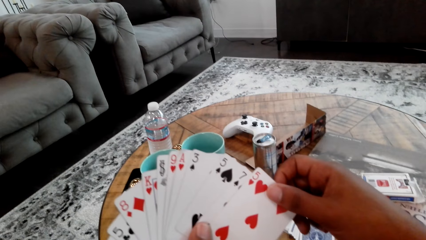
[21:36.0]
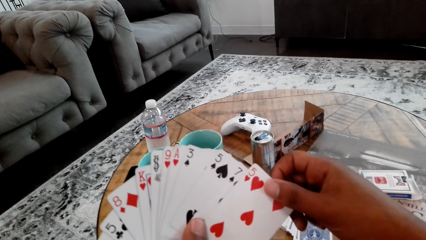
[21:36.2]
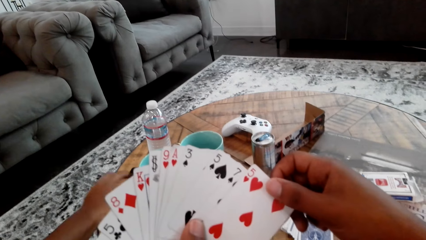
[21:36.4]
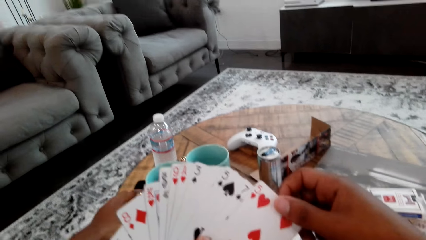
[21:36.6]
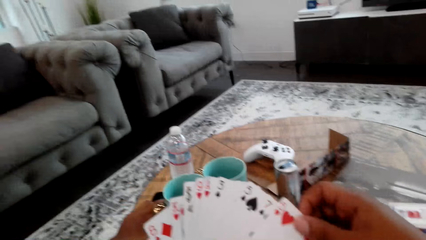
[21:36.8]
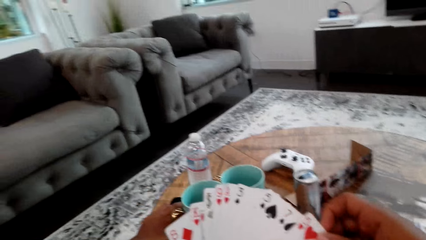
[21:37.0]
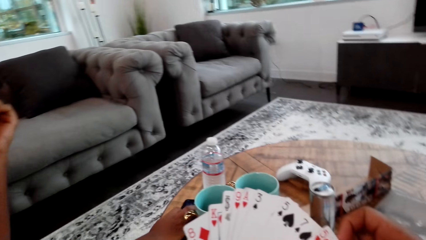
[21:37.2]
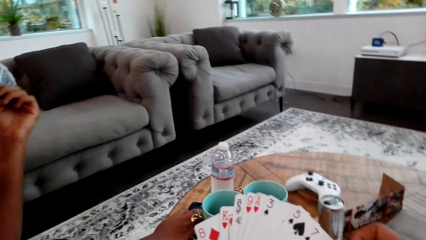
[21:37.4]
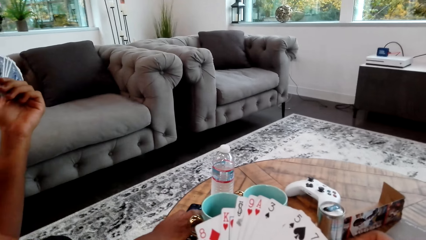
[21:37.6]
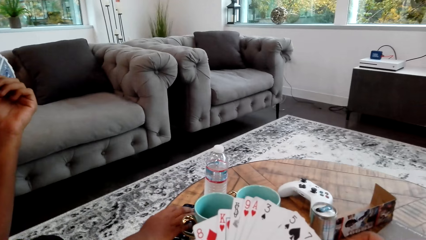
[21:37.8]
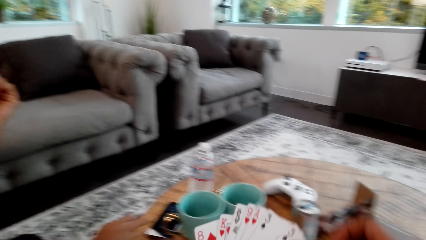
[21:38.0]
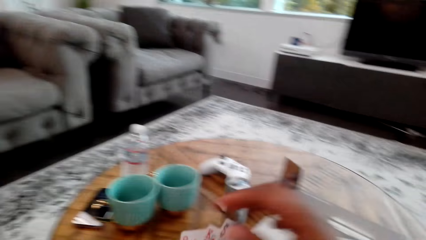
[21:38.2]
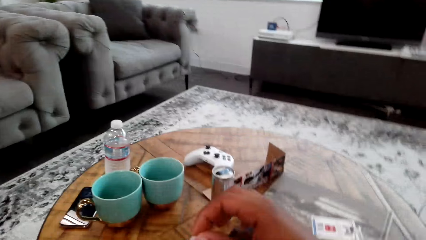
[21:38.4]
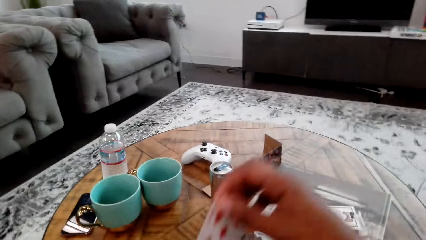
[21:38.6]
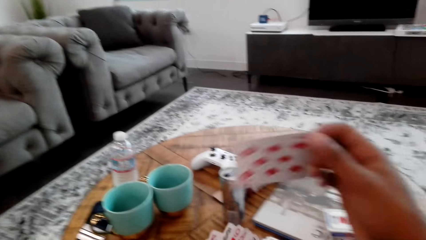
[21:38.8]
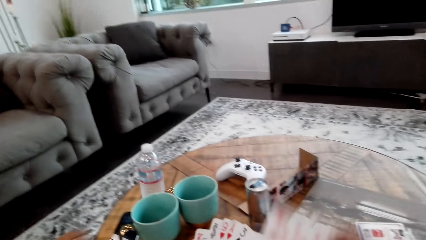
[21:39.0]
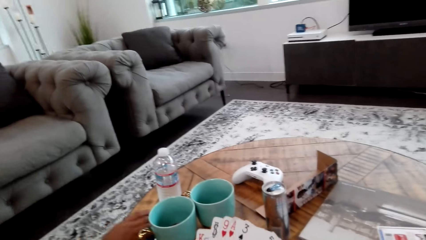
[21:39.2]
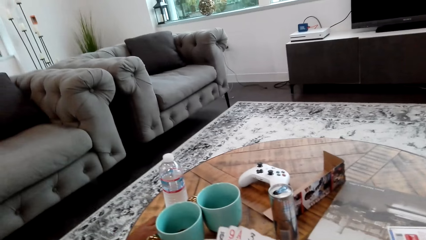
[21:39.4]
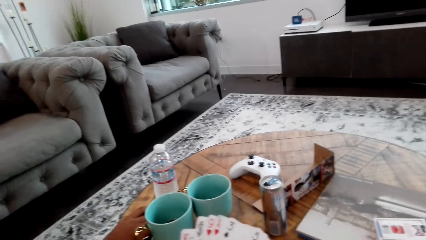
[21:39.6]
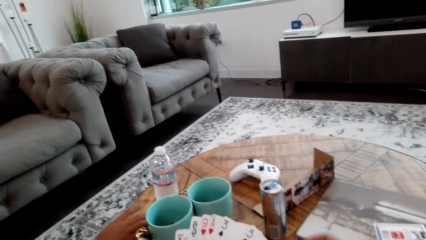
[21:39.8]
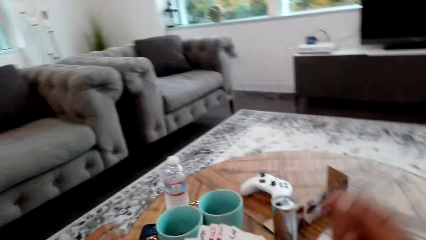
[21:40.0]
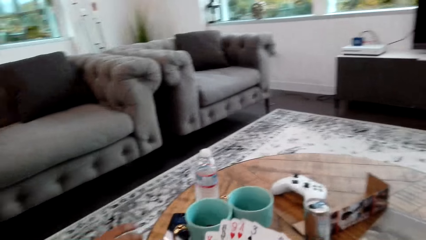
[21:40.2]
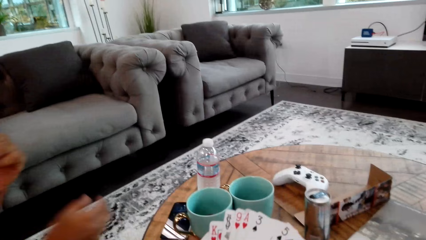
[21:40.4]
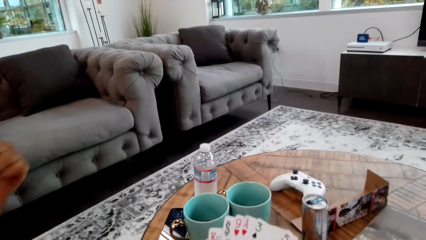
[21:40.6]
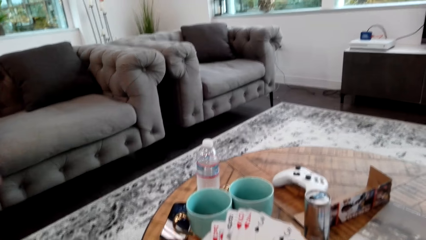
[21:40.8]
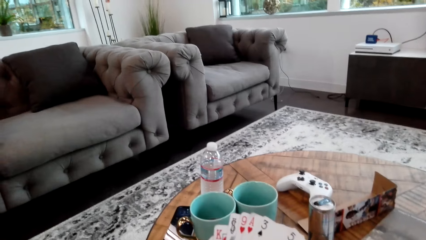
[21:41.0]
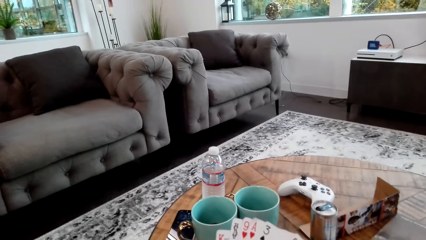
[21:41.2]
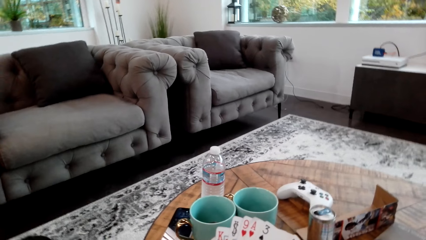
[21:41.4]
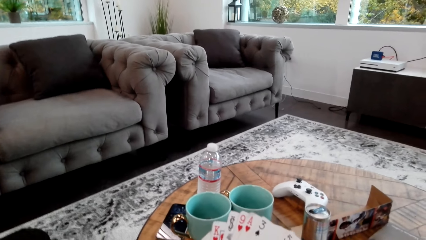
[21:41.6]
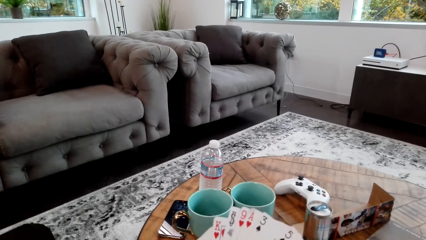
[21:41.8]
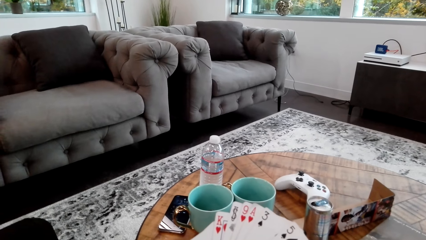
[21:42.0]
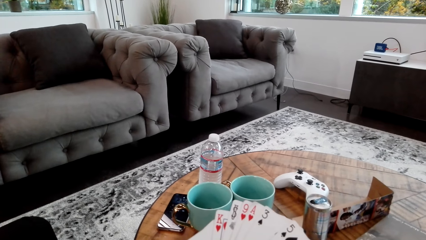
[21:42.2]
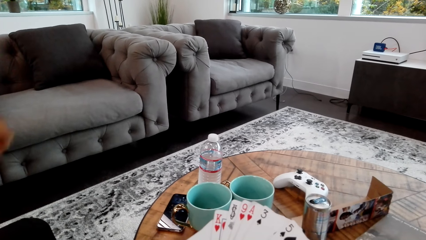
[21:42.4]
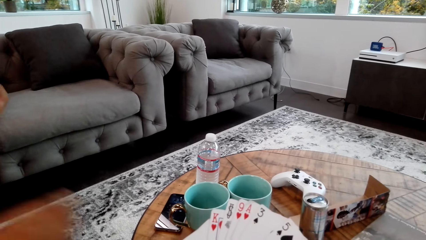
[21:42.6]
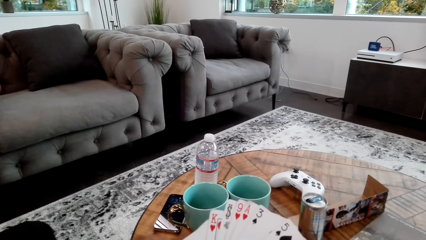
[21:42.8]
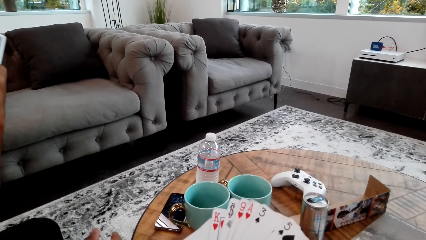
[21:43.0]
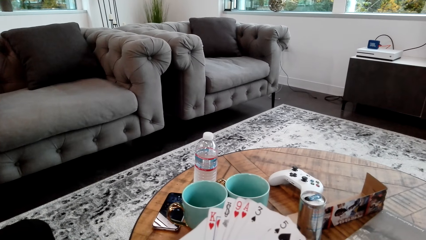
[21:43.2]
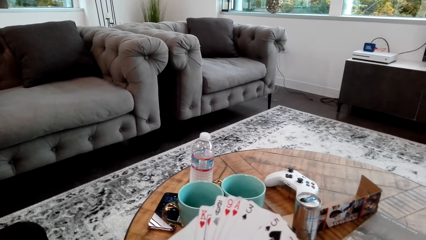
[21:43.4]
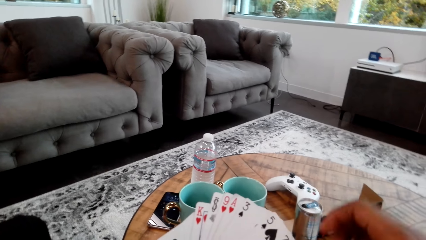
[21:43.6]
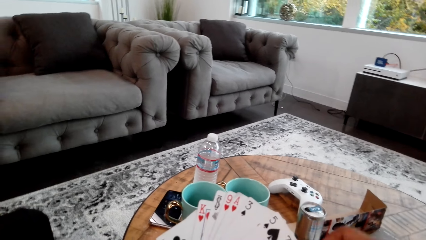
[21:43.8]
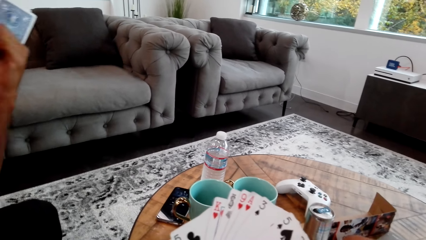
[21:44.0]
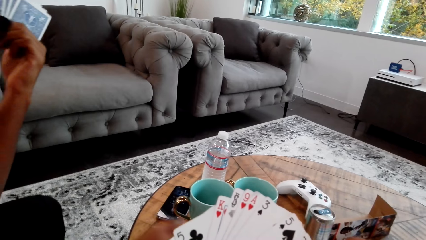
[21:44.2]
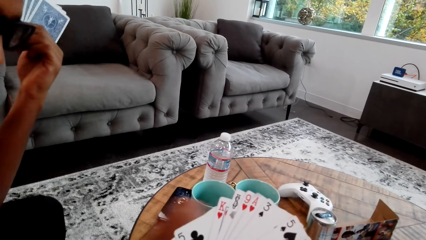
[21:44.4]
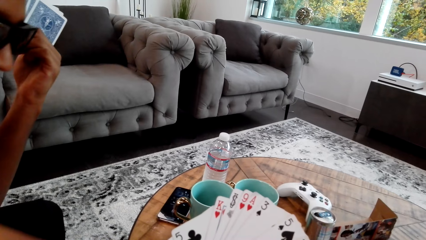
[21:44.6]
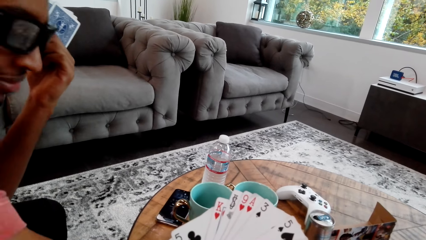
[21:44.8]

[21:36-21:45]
The camera wearer takes a card from his hand. He puts the card on the table.

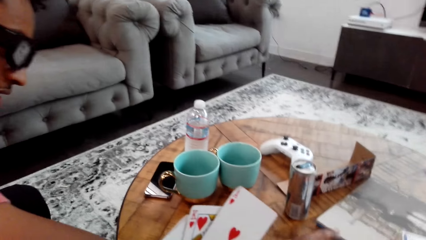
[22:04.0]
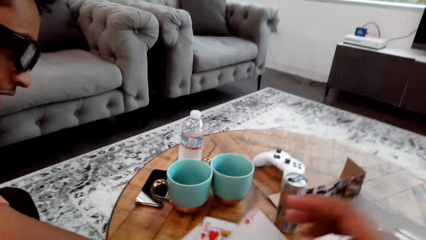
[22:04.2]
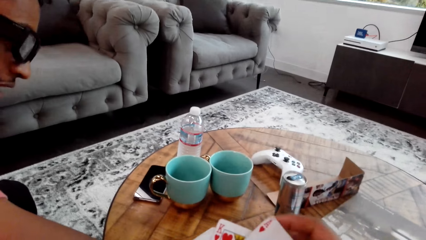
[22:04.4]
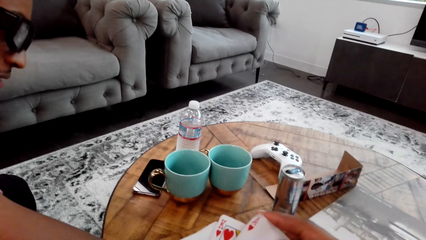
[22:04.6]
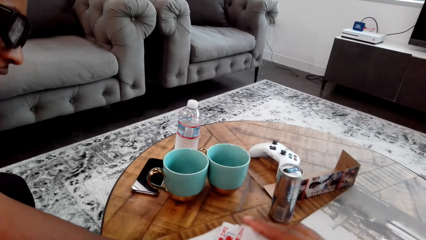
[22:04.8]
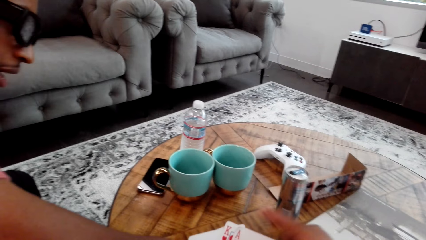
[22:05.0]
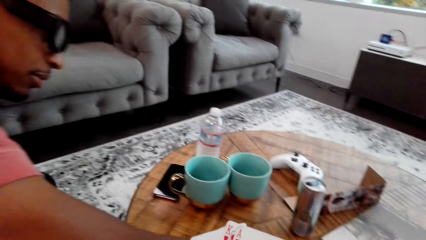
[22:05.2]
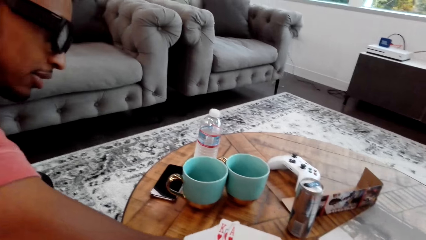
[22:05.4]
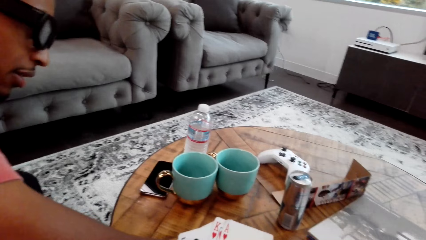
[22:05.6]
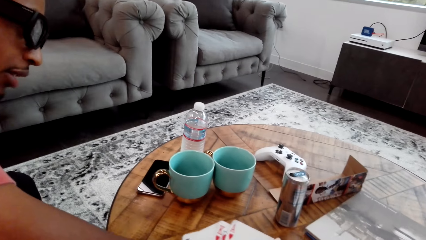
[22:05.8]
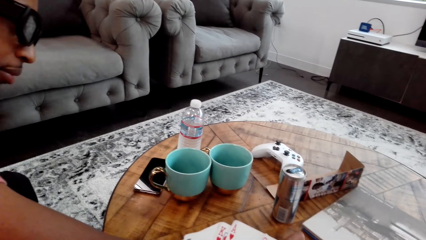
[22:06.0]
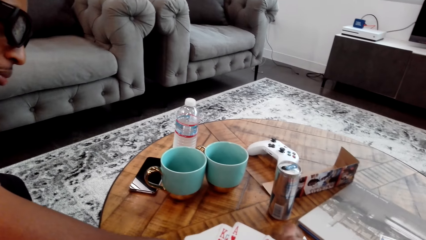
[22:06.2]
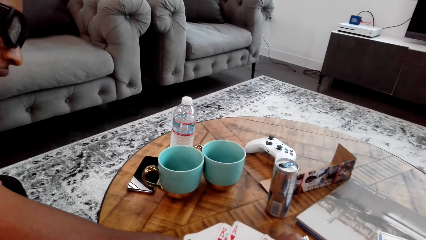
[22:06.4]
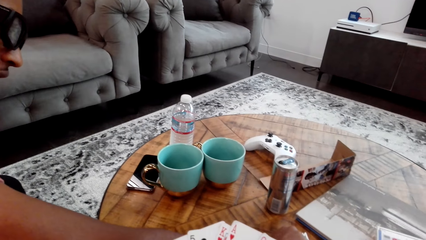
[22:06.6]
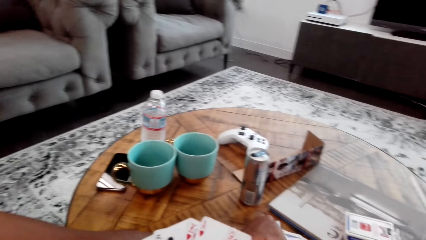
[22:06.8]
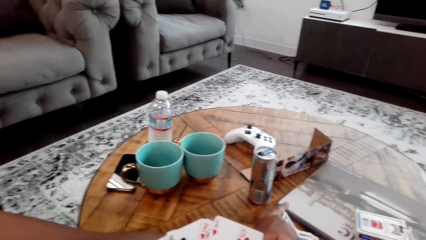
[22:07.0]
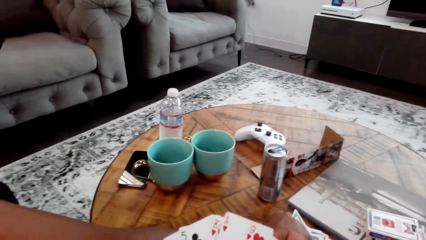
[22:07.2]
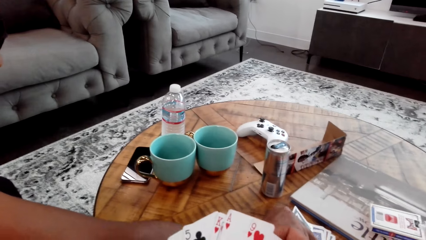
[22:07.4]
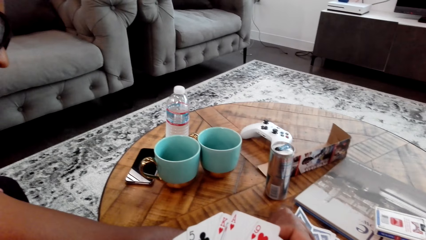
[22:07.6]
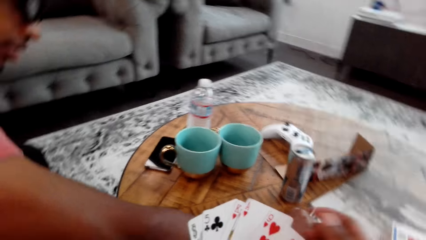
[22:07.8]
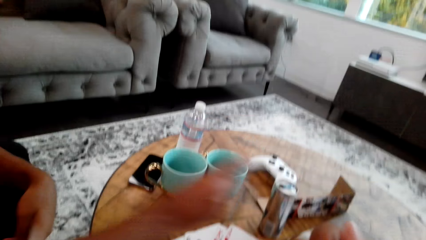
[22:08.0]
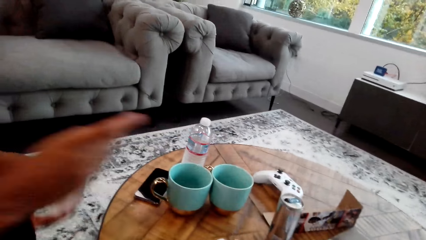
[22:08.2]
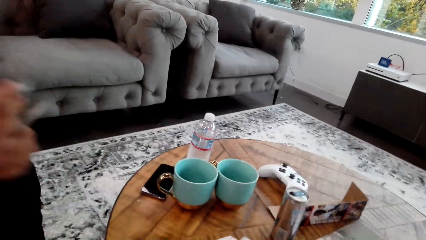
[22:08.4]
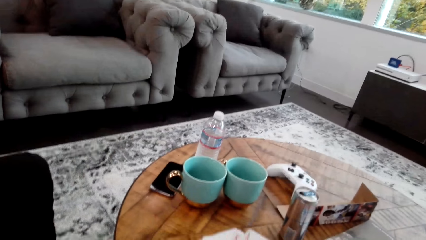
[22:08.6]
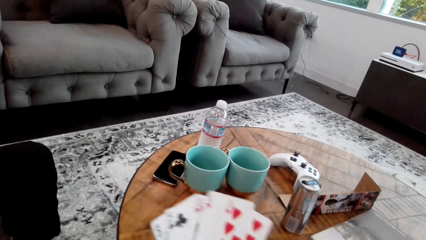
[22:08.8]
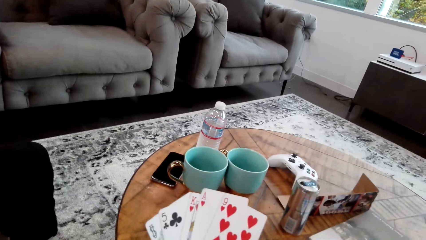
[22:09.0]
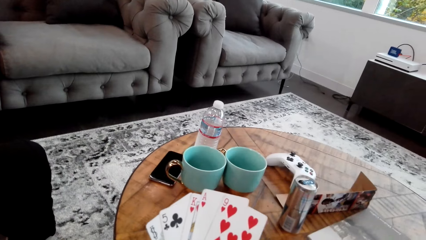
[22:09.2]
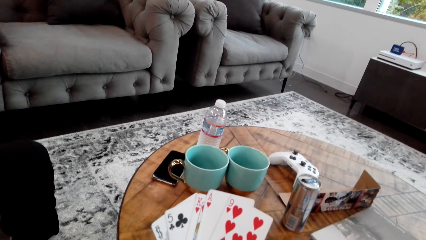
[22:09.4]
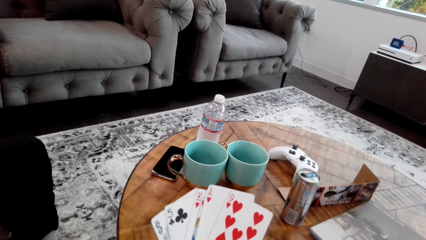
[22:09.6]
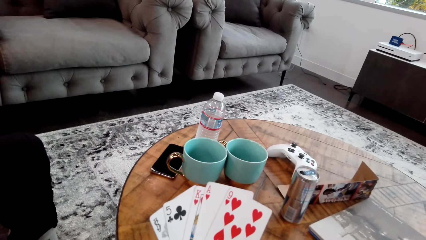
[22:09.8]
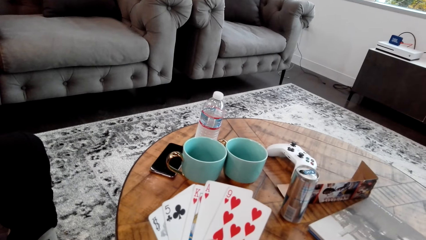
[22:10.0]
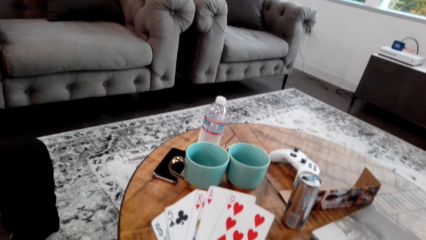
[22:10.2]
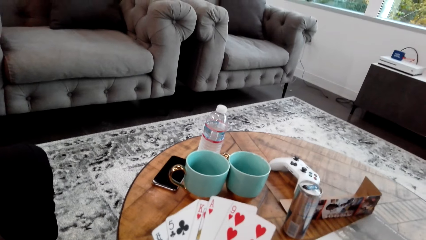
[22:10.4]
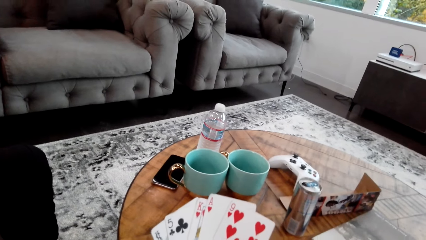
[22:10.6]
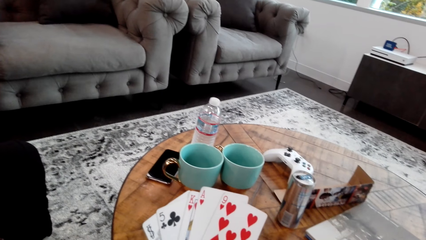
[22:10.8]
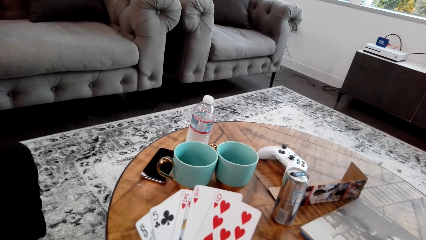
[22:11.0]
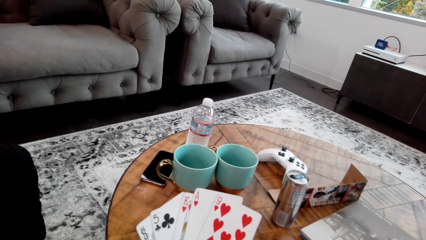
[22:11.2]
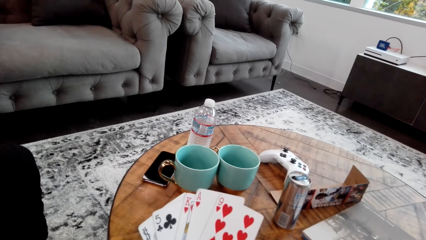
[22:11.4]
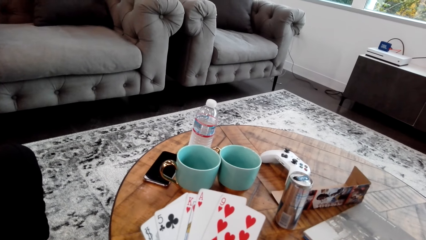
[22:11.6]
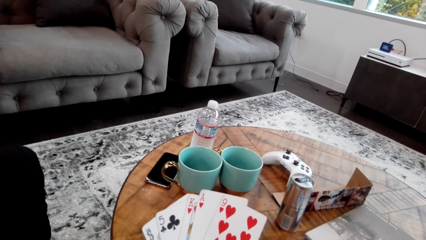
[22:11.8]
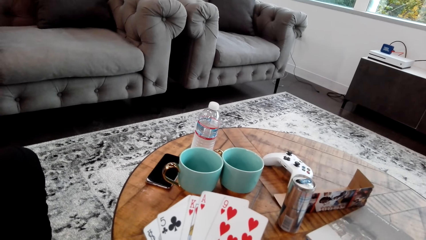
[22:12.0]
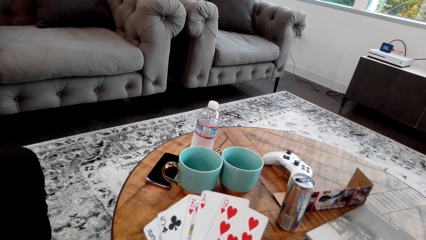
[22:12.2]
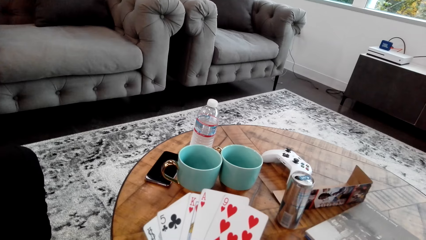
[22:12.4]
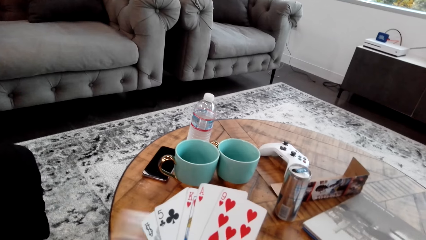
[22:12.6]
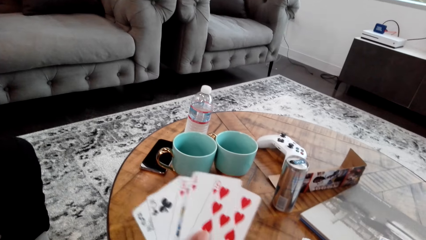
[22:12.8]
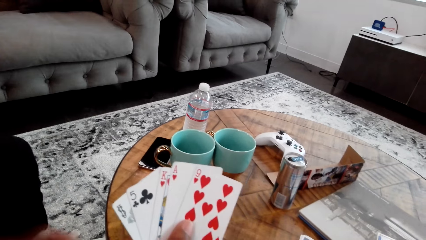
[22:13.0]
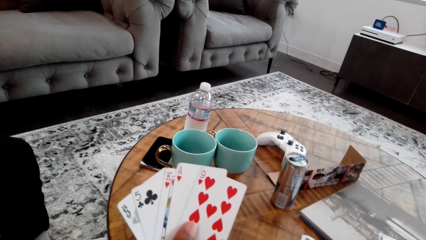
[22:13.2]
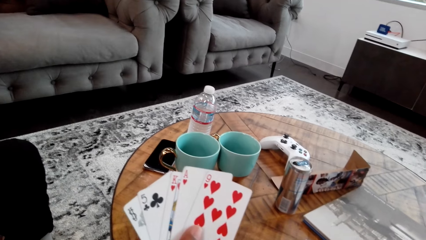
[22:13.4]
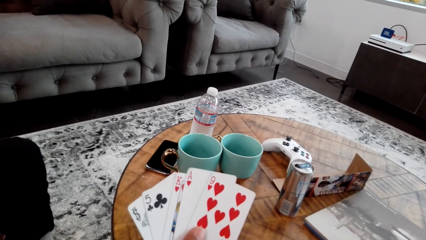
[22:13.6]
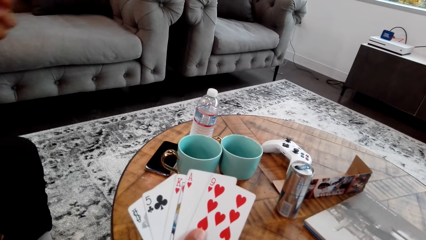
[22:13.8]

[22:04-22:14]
A man picks a card from the table. The camera wearer counts cards with both hands.
